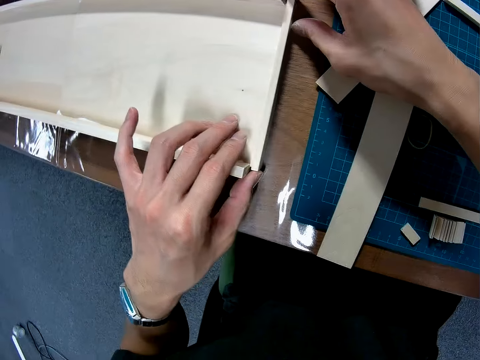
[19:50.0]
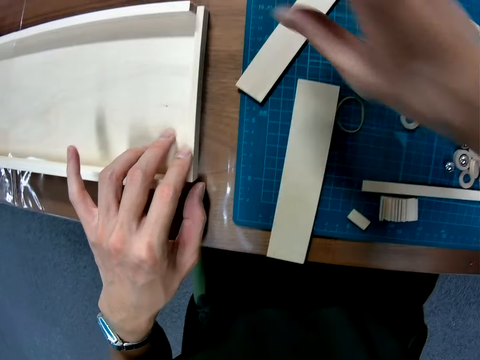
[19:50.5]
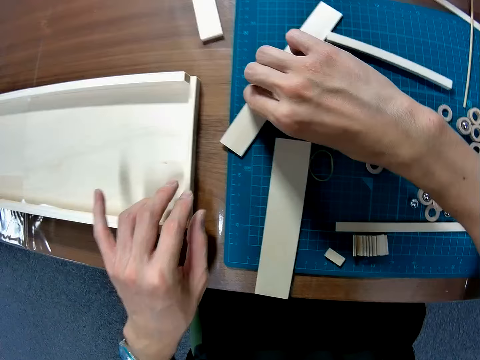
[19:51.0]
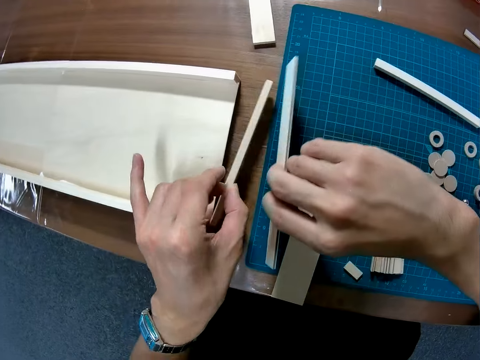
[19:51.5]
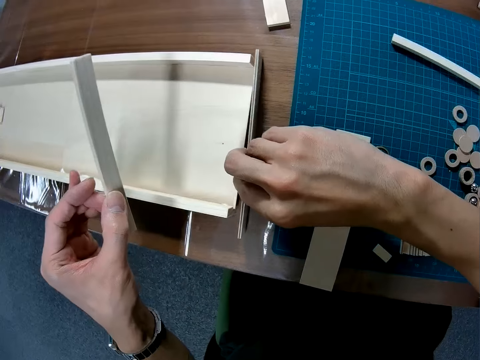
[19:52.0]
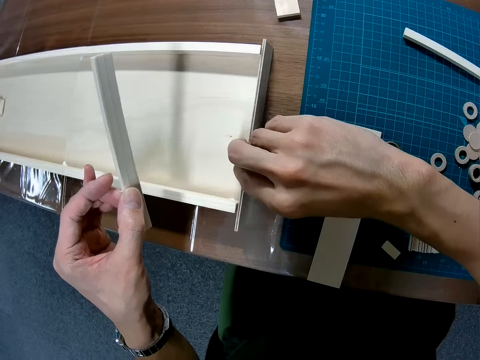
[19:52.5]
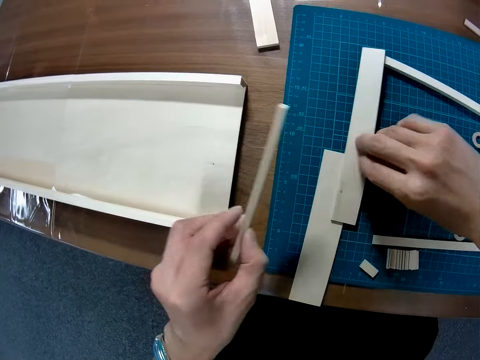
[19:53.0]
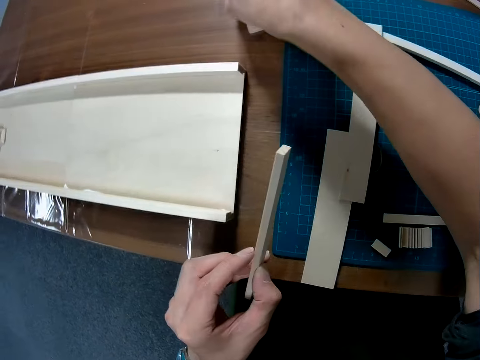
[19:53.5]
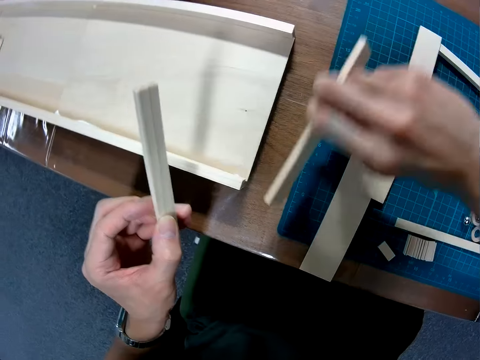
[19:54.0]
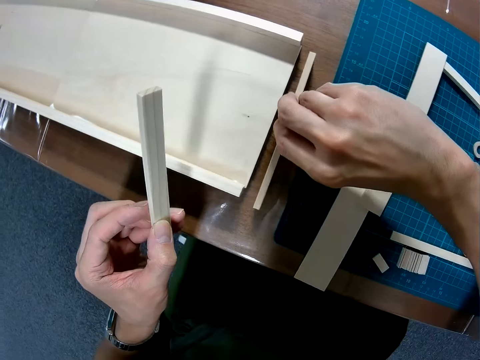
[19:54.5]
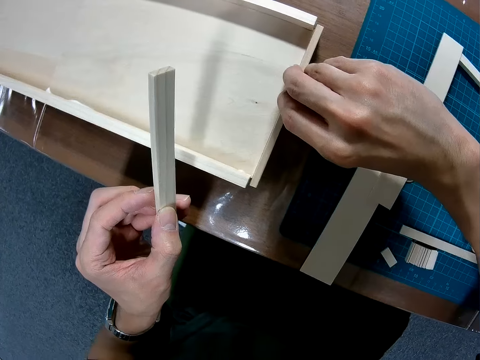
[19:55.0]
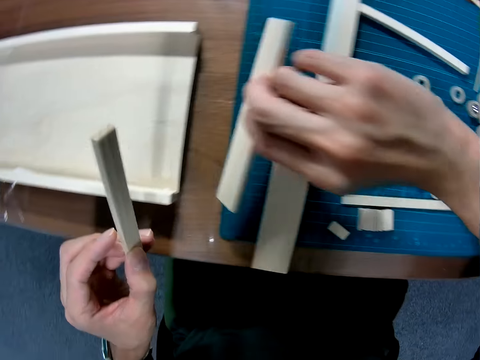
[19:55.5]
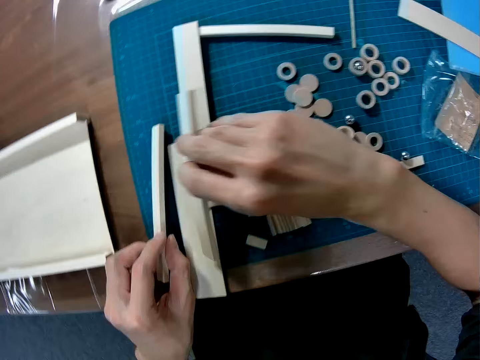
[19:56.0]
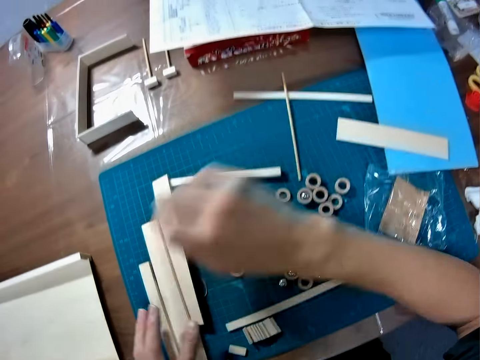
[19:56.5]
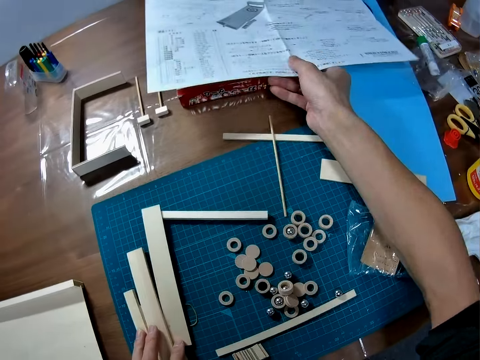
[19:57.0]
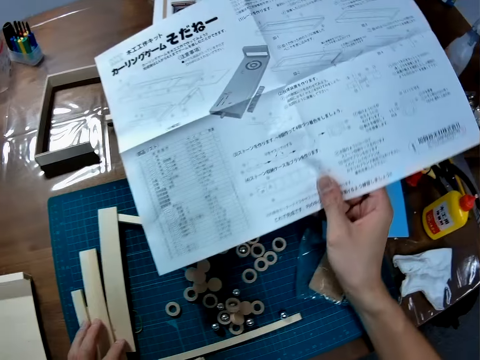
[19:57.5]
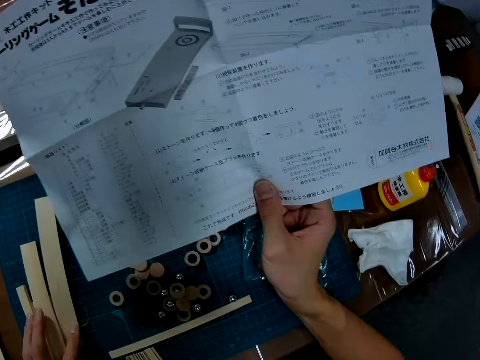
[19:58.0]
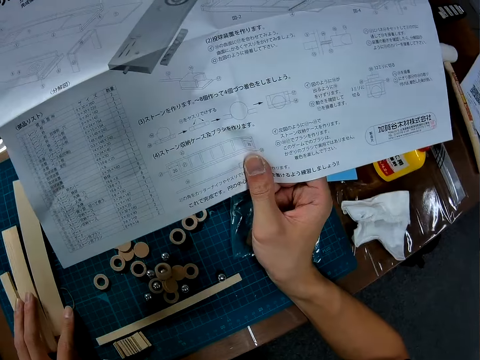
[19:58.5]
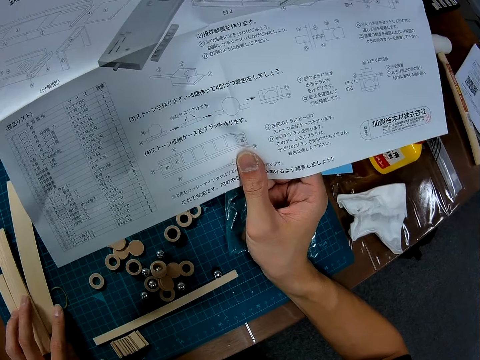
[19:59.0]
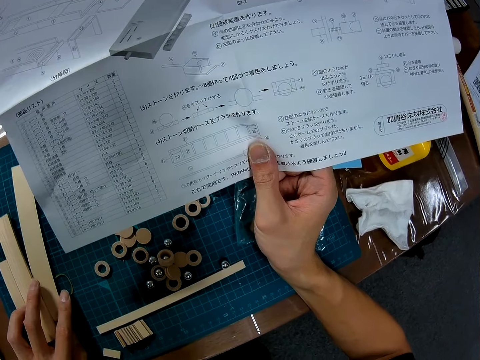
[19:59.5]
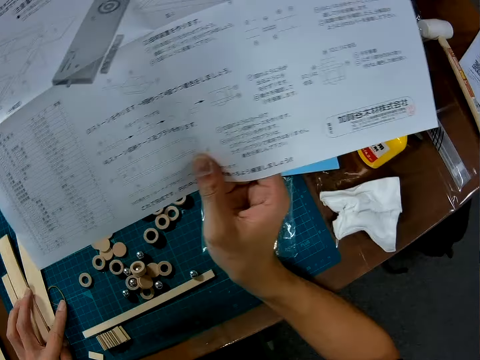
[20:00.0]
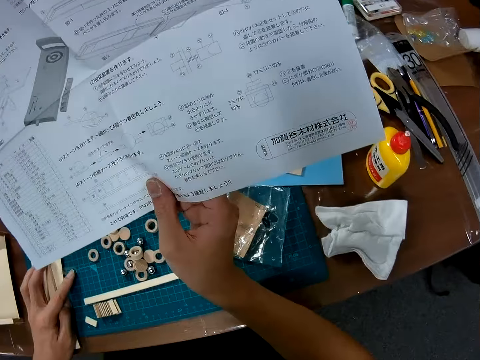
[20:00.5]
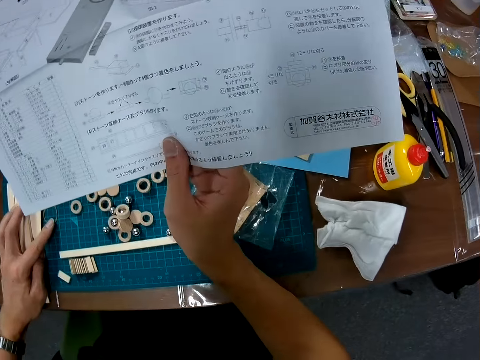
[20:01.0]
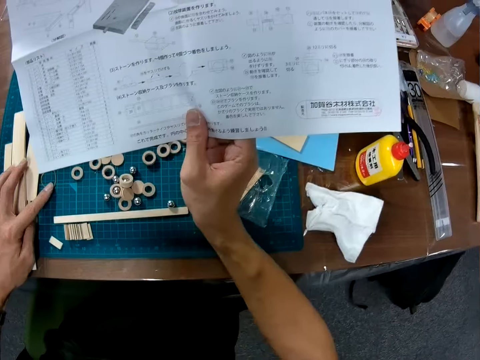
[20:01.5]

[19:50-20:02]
The camera wearer picks the piece of wood or modeling piece on the table. He places the piece of wood against the wood on the table. He pulls the modeling piece off a model and joins the modeling piece to the model. He pulls the modeling piece off the model and puts the modeling piece on the cutting mat. He picks the piece of wood on the table and places the piece of wood against the wood on the table. He joins the modeling piece to the model. He puts the modeling piece on the cutting mat. He picks the paper or modeling manual on the table. He reads from the paper in his hand.

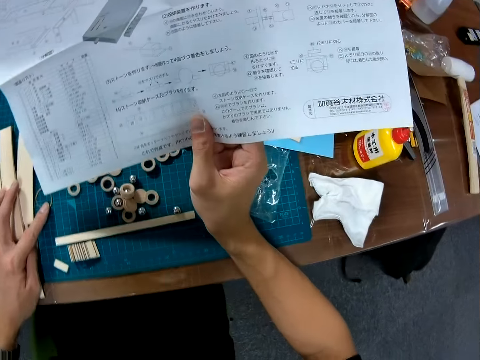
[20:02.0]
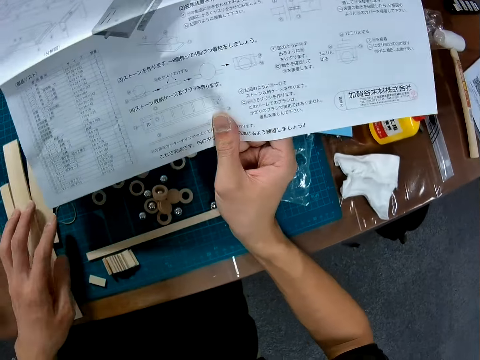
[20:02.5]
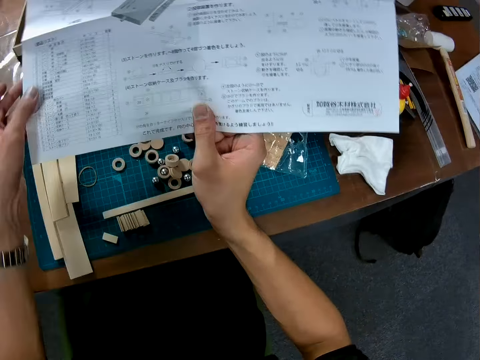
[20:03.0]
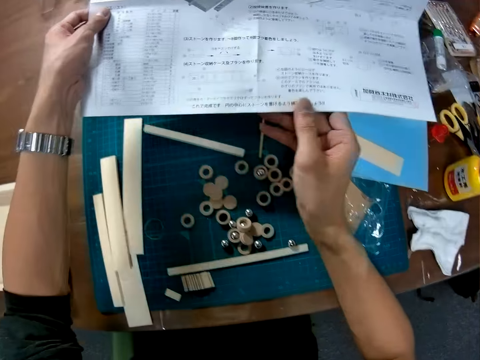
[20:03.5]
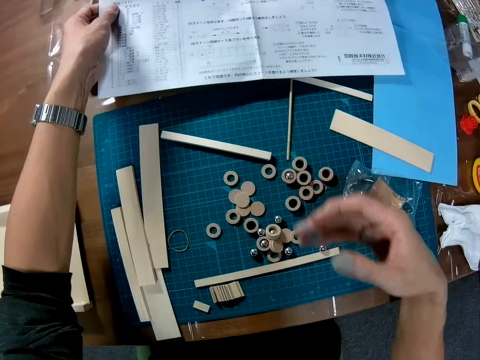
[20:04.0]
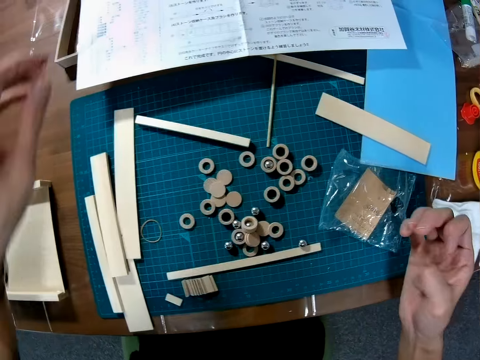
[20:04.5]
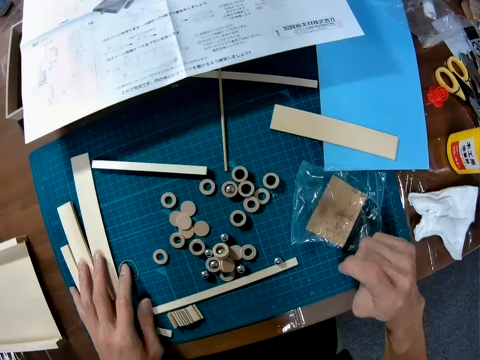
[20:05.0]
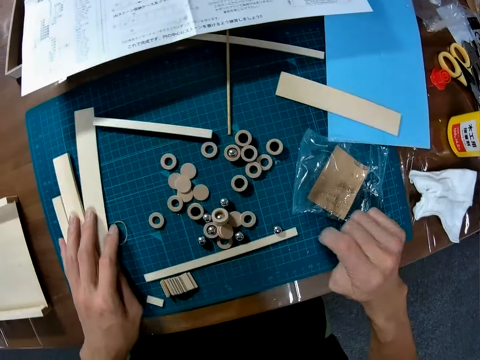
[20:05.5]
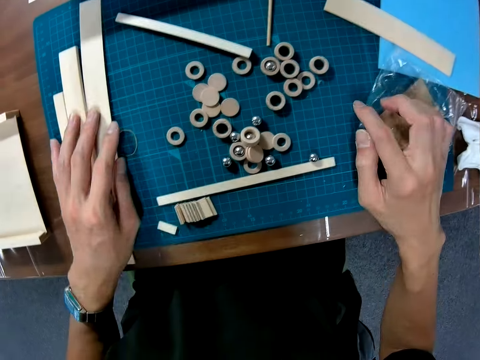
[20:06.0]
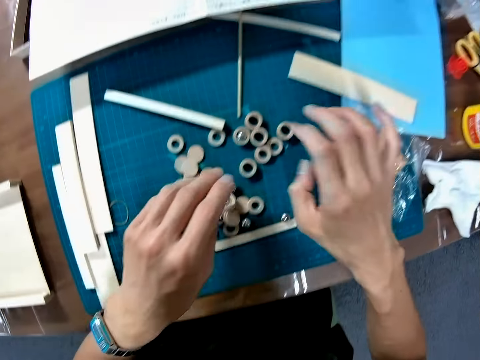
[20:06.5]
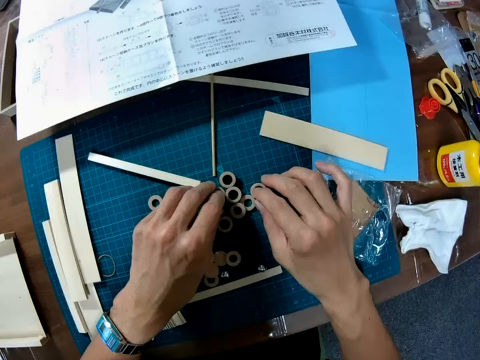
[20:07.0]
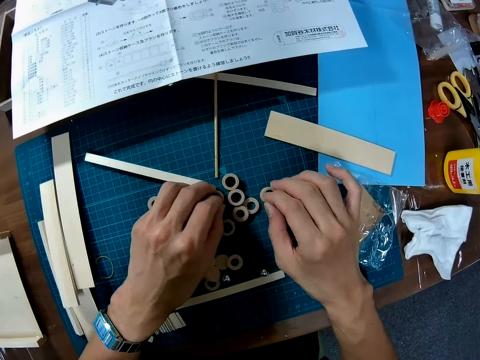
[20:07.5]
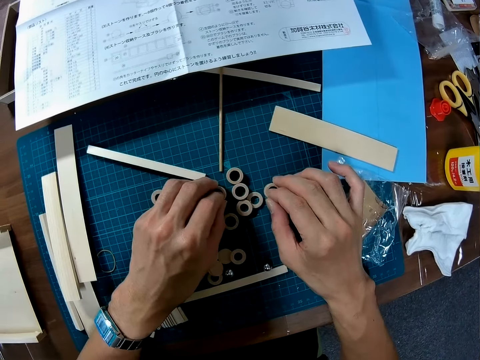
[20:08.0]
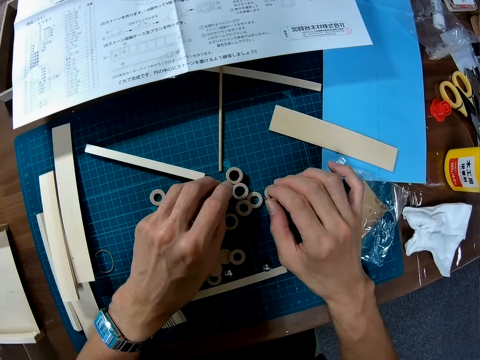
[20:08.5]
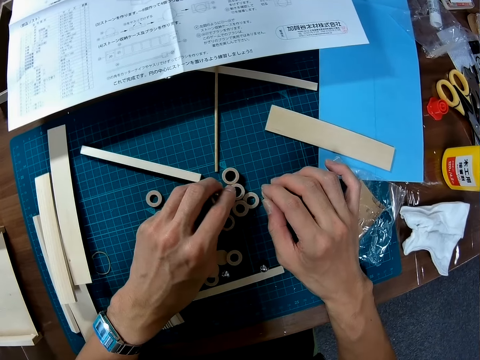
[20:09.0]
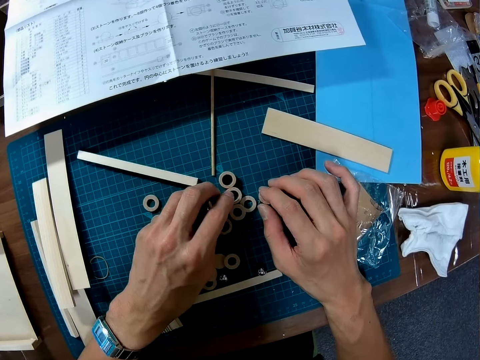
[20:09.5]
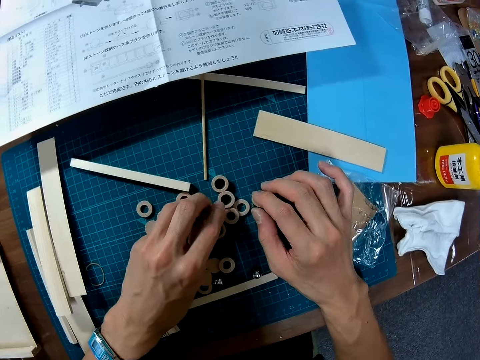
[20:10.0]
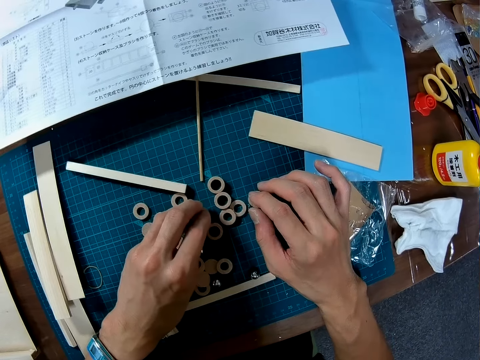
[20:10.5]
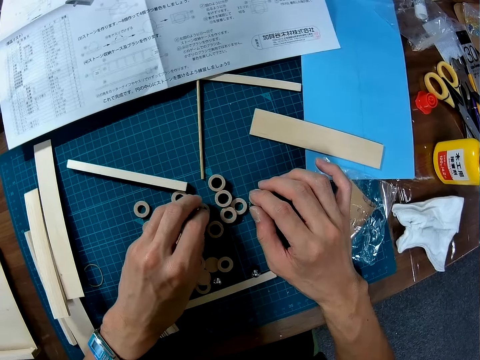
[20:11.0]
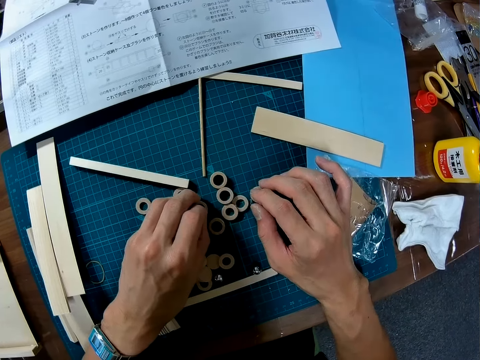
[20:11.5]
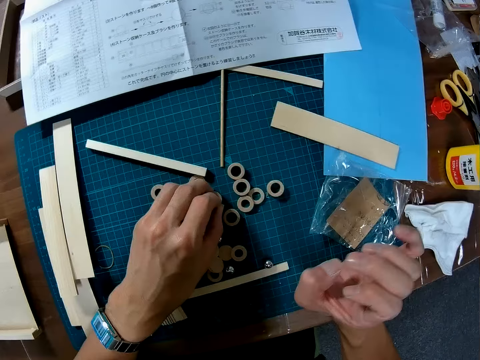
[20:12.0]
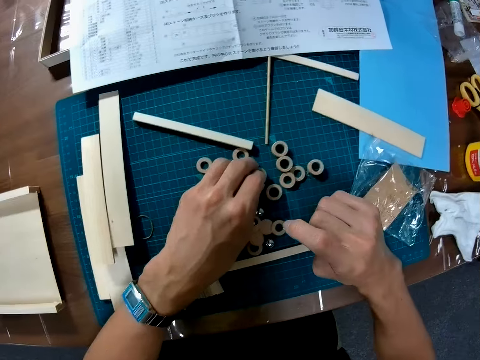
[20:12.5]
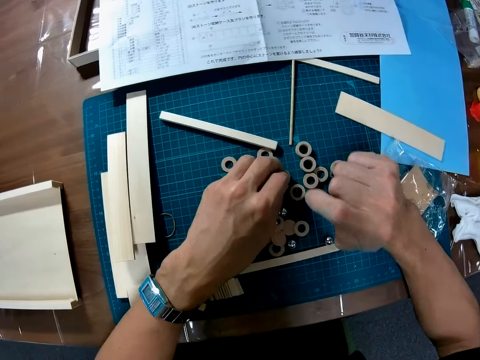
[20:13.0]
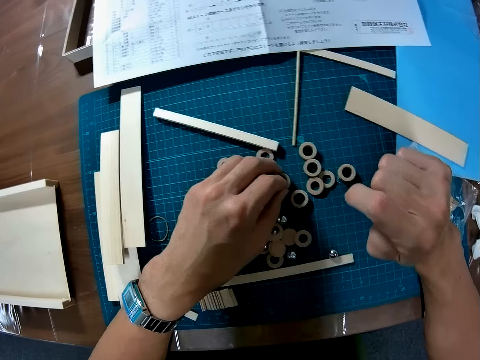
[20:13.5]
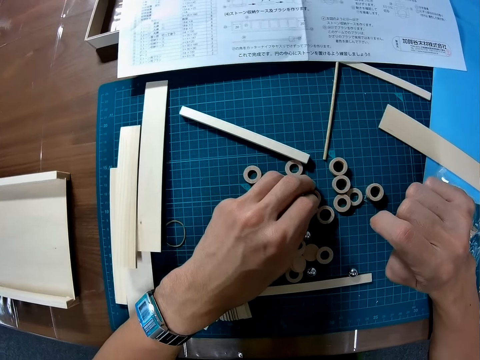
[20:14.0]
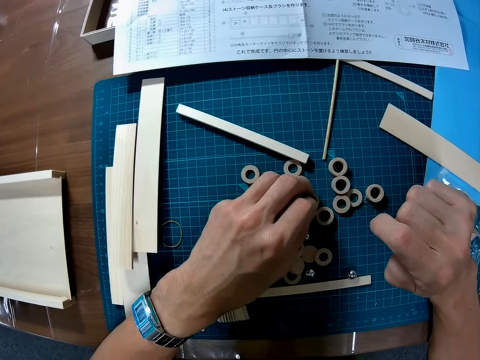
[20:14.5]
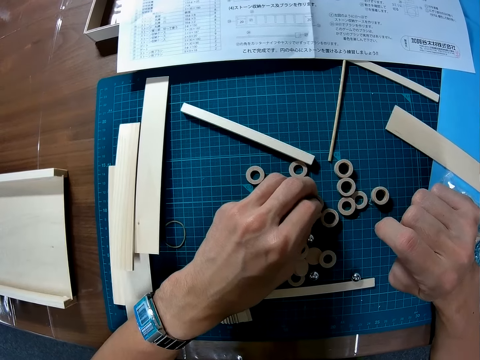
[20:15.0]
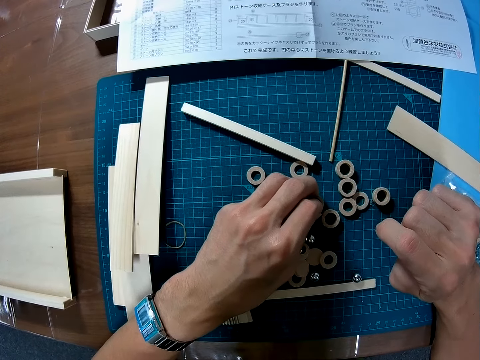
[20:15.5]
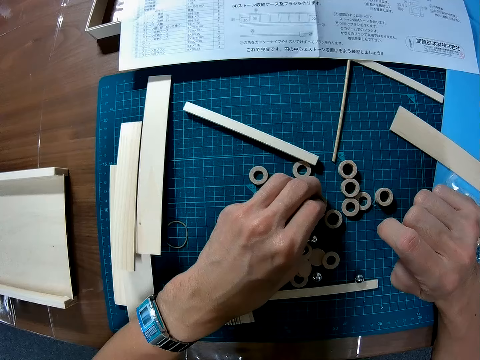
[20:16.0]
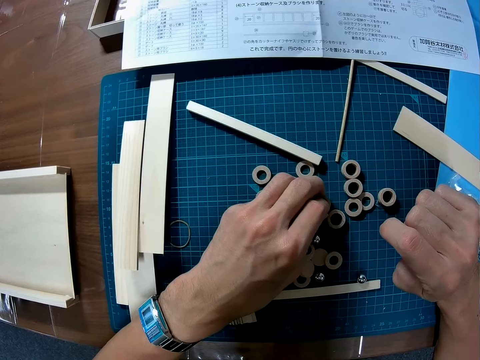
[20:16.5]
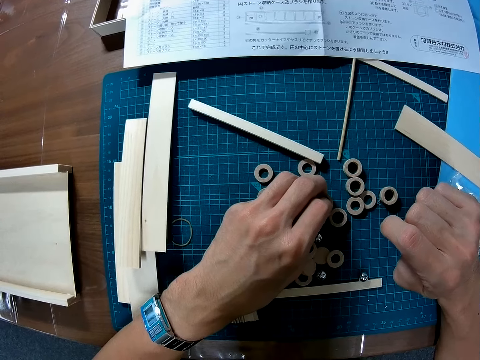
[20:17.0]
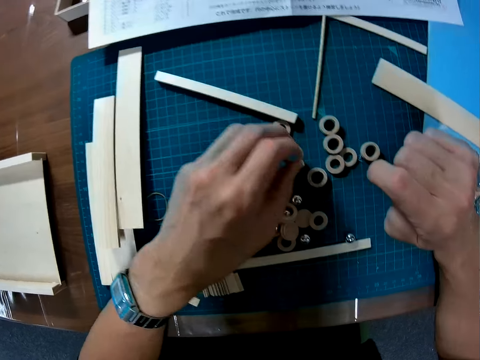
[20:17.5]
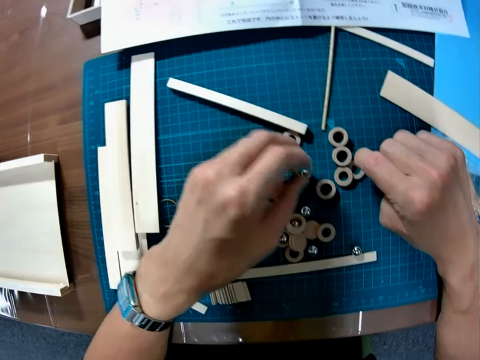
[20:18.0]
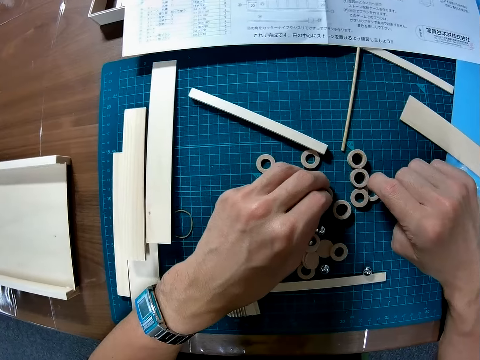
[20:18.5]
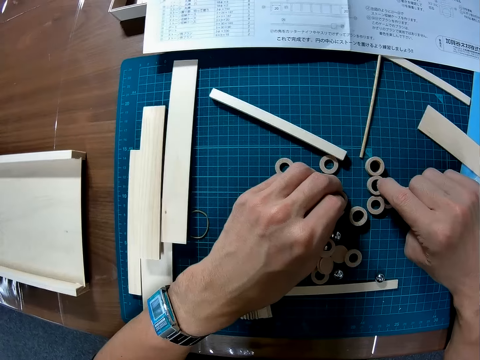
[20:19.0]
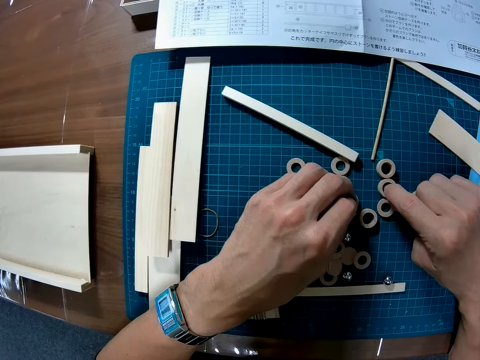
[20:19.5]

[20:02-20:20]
The camera wearer holds the modeling manual with both hands. He puts the modeling manual on the table. He adjusts a nylon on the table. He holds the modeling pieces. He pulls his hand off the modeling pieces. He touches the pieces of wood on the table. He holds a modeling piece.
